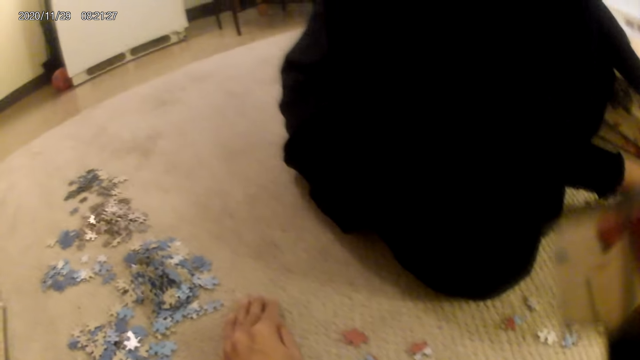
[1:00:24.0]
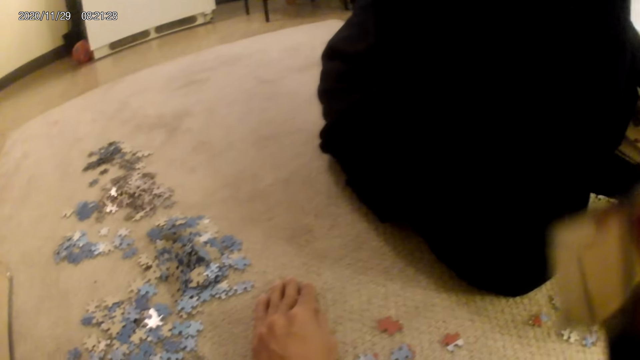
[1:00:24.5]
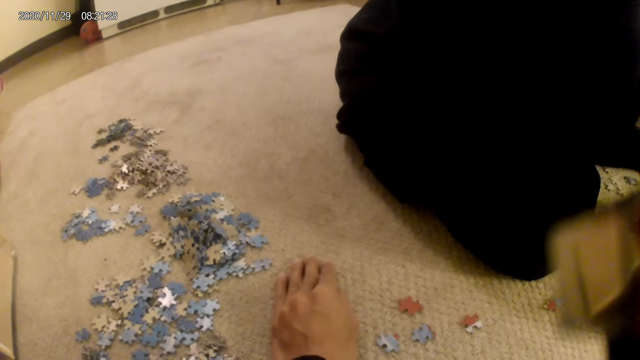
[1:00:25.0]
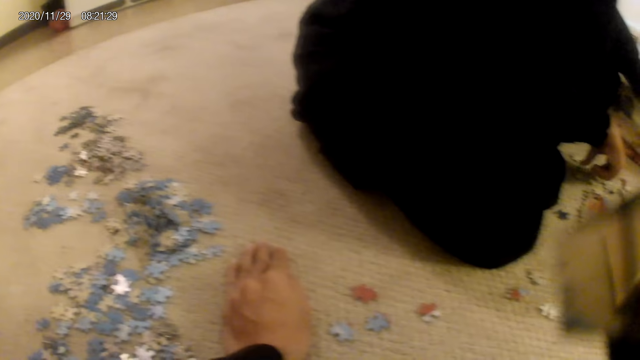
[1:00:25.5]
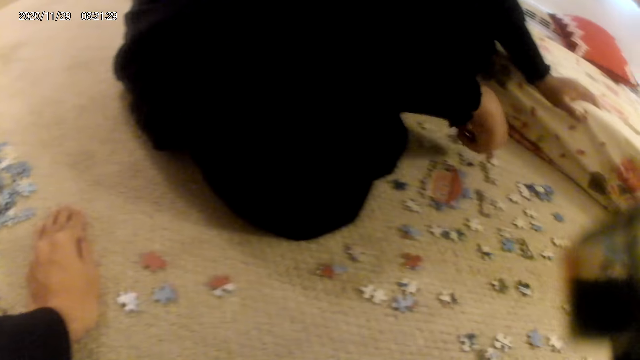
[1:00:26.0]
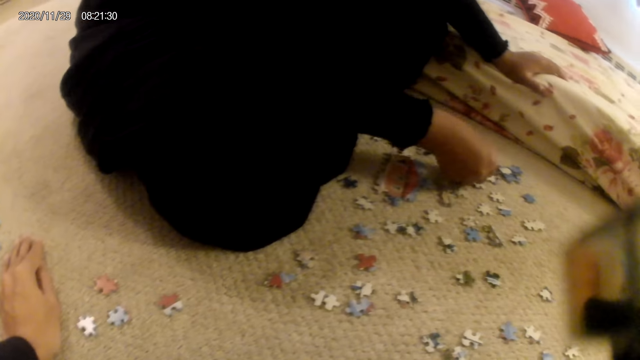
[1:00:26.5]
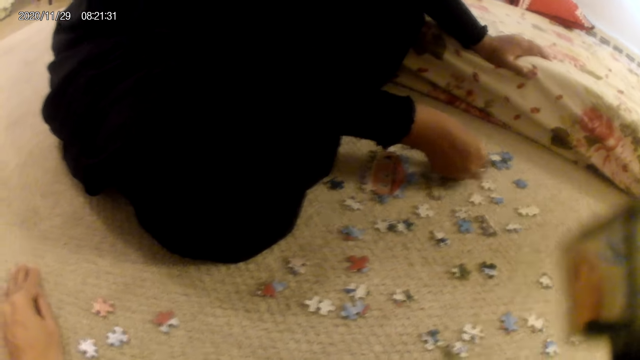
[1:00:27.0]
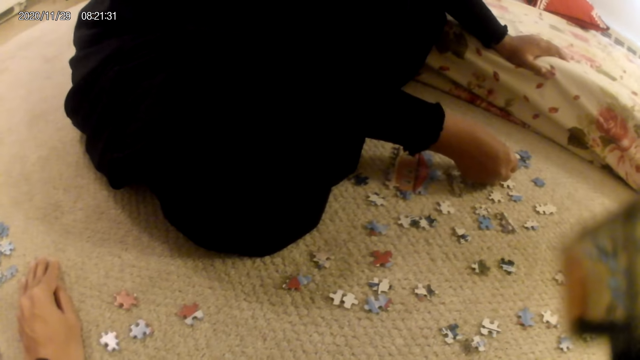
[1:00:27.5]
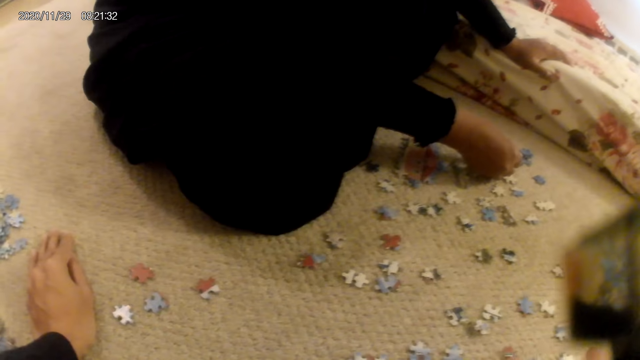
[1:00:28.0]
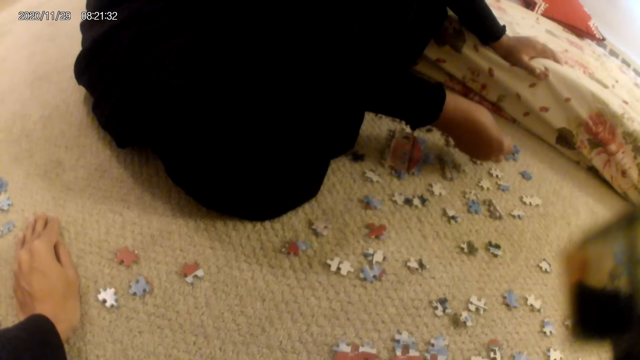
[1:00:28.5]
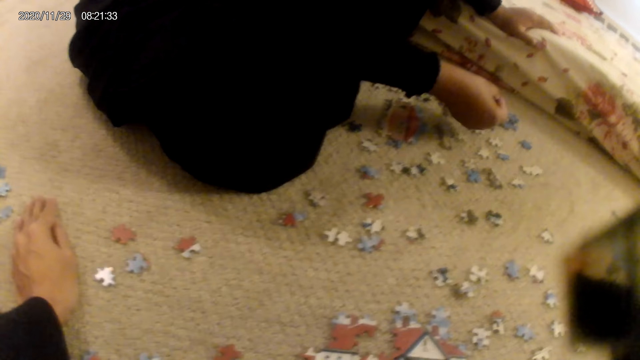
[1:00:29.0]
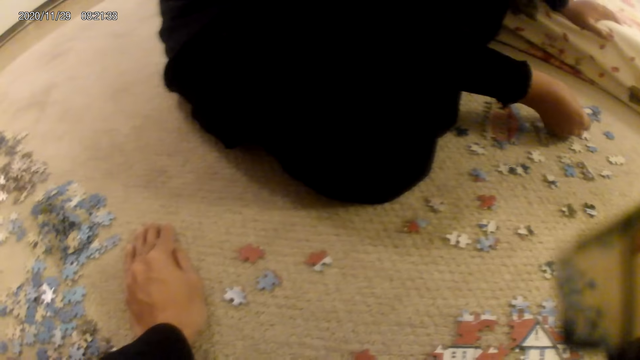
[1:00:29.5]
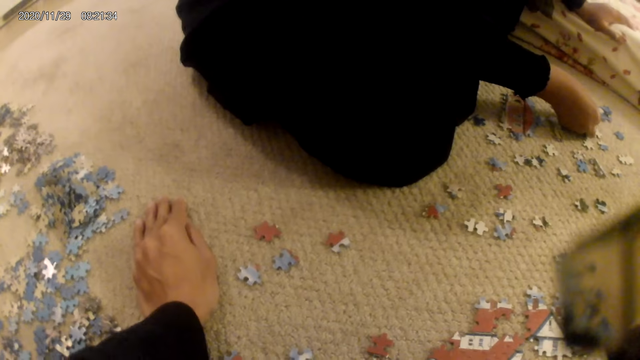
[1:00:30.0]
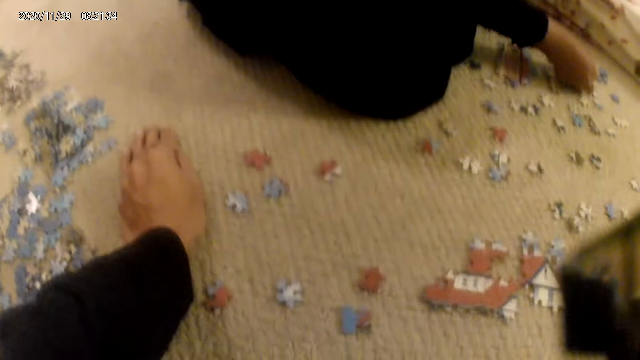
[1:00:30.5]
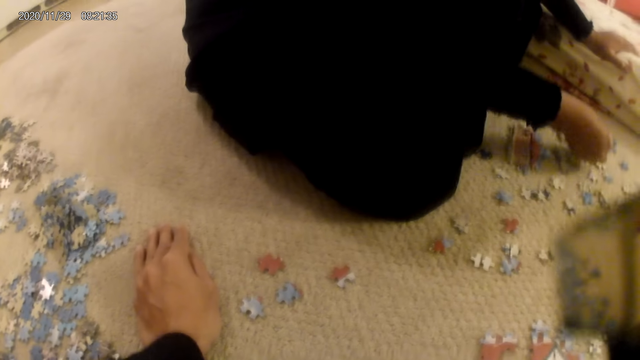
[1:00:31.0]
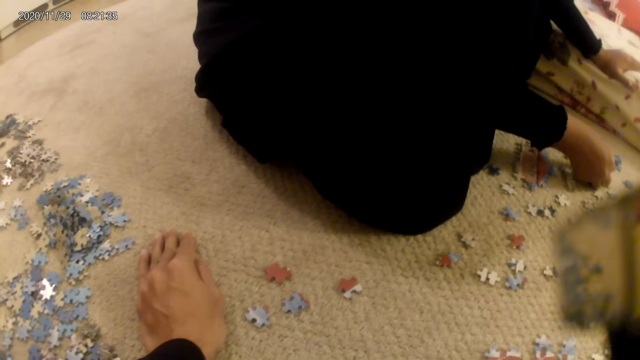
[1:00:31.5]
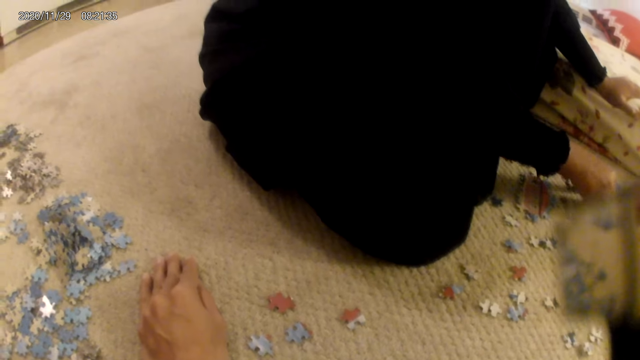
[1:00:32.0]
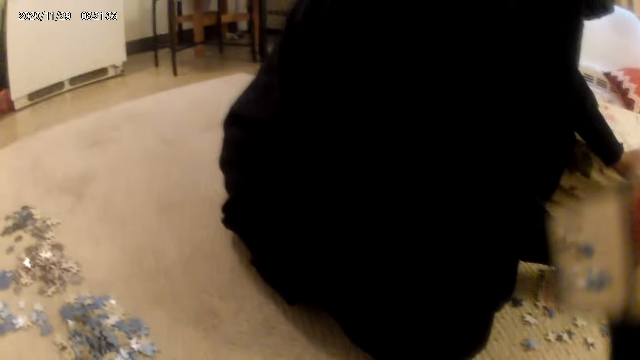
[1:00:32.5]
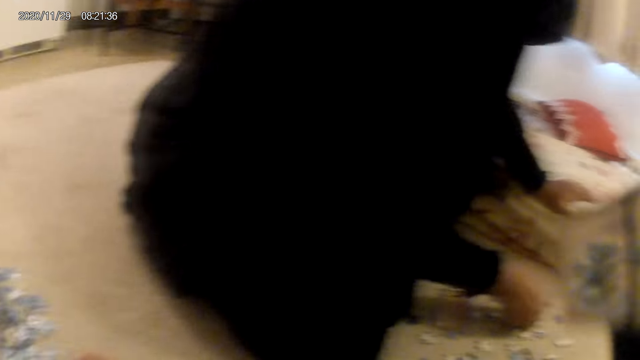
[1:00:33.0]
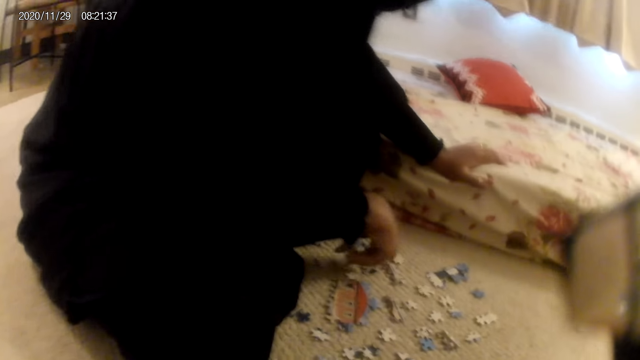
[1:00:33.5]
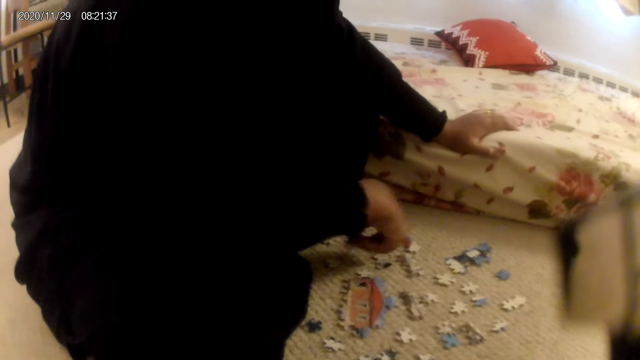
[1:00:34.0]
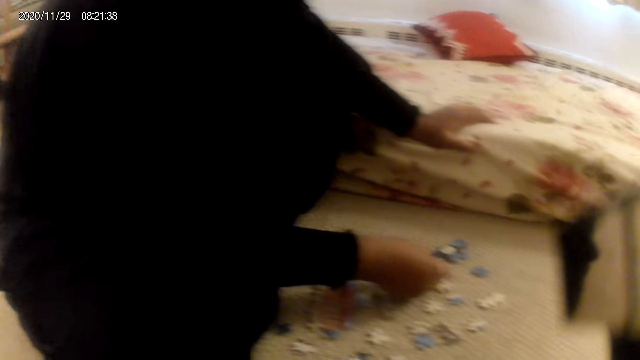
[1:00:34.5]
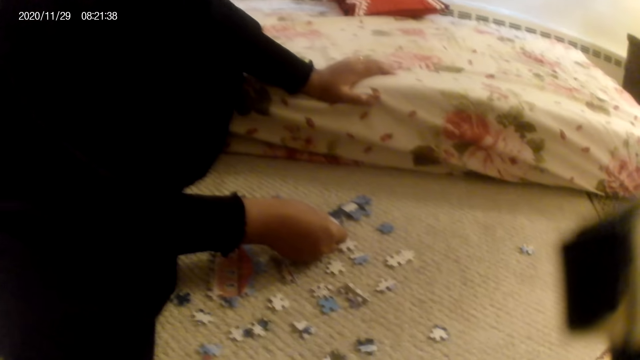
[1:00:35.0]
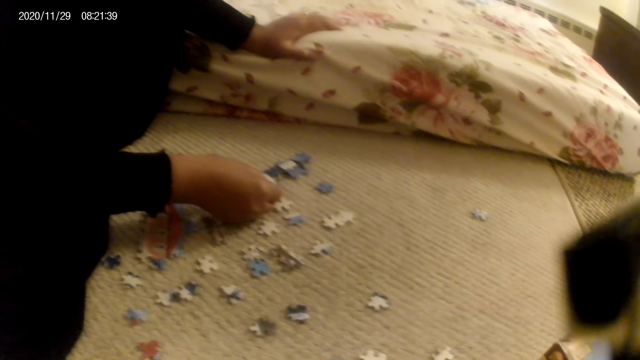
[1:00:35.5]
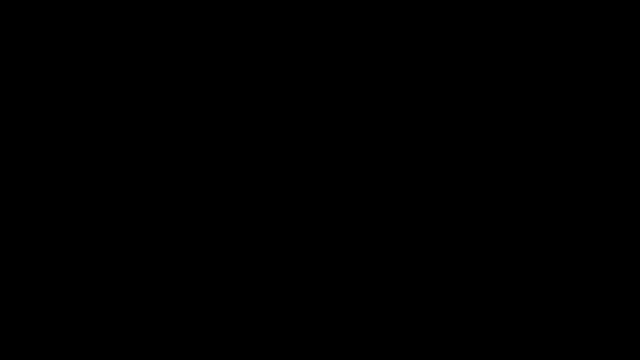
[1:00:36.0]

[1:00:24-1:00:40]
The lady picks a puzzle piece and stares at the puzzle piece. The lady fits the puzzle piece in the puzzle structure. The lady picks a puzzle piece and fits the puzzle piece in the puzzle structure.

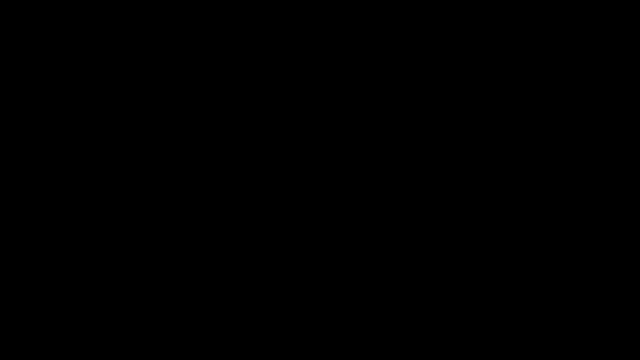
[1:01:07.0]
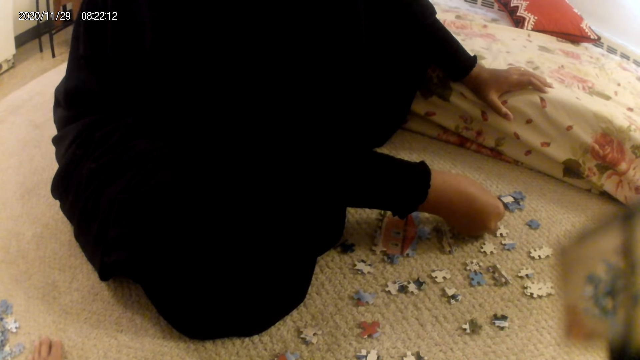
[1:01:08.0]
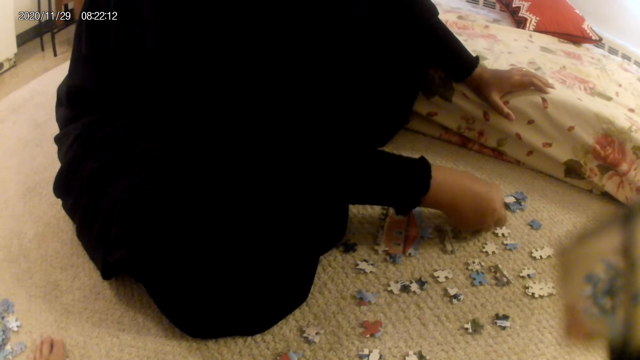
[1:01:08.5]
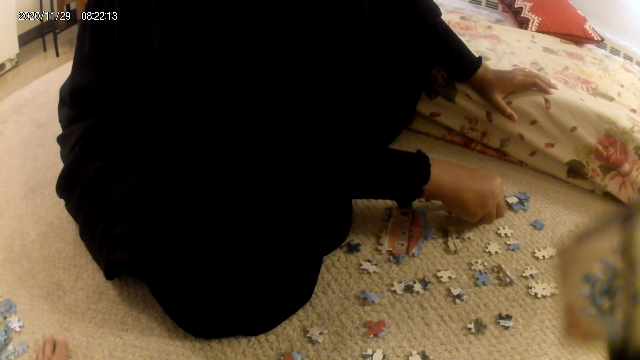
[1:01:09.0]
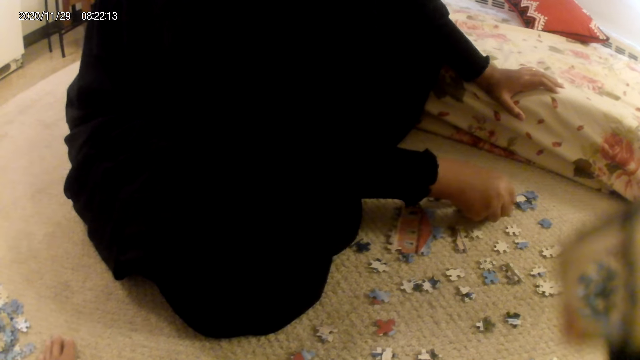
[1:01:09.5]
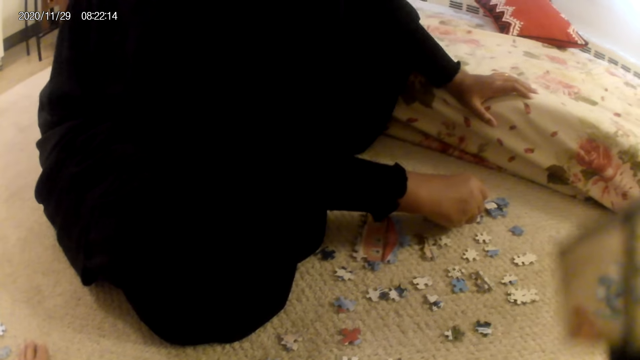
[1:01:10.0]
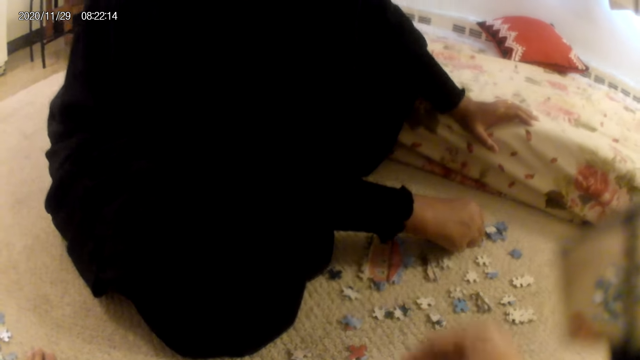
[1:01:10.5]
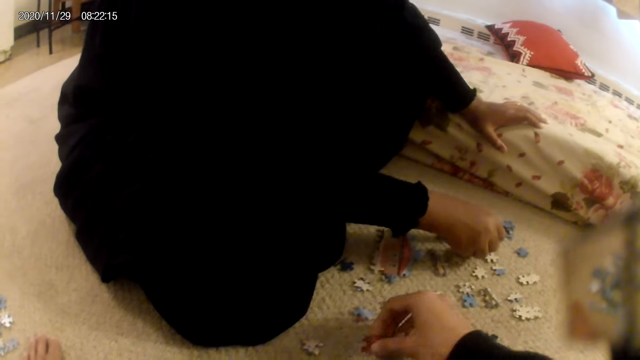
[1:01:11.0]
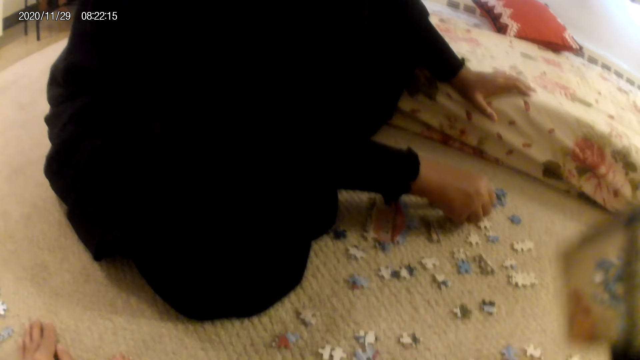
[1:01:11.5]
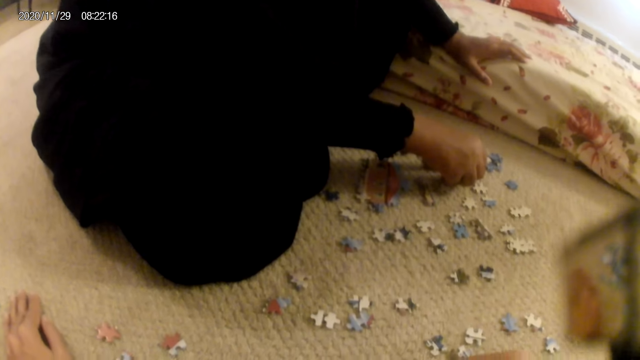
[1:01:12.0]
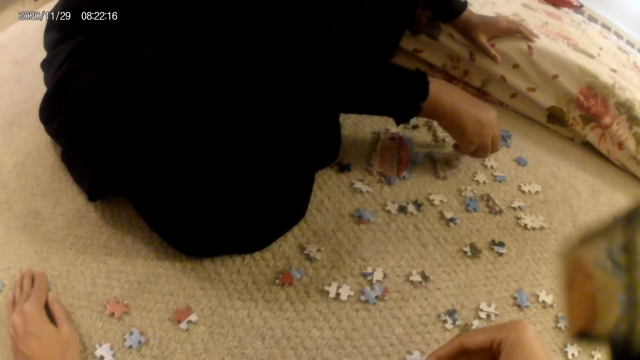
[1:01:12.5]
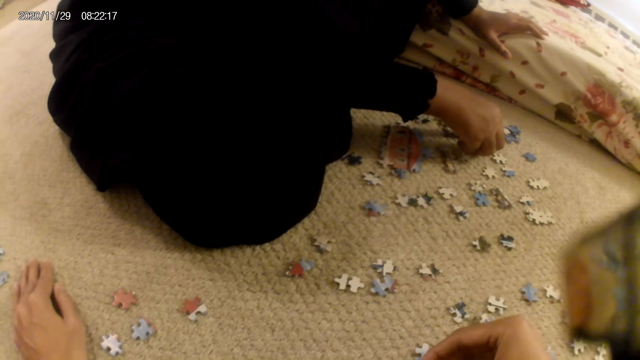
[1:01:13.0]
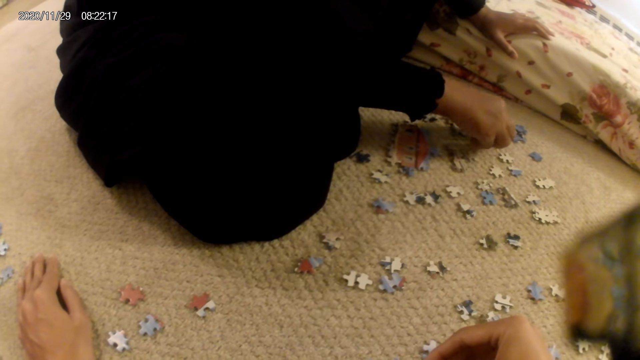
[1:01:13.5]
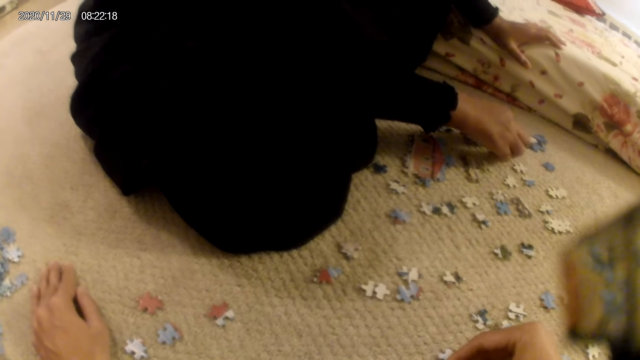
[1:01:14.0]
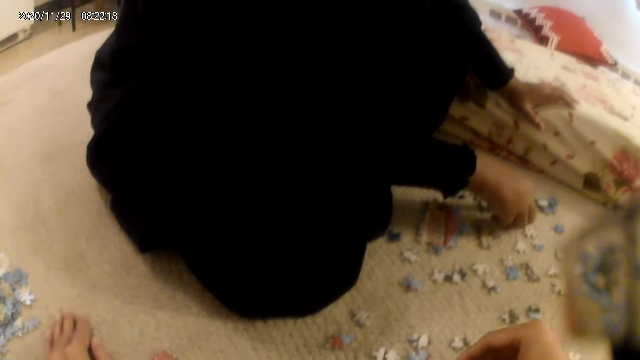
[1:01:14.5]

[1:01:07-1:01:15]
The lady joins a puzzle piece in the puzzle structure. The camera wearer picks a puzzle piece and stares at the puzzle piece. The lady moves the puzzle structure with the finger and joins puzzle pieces.
